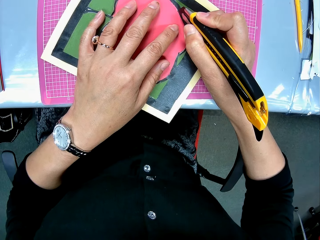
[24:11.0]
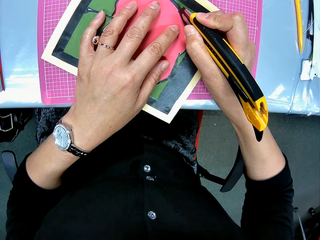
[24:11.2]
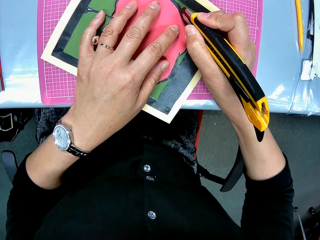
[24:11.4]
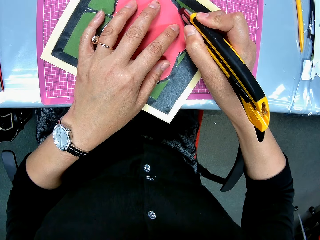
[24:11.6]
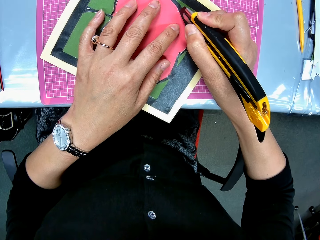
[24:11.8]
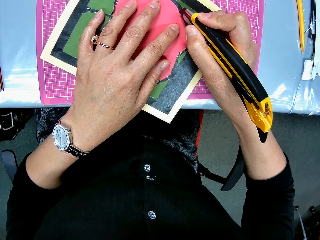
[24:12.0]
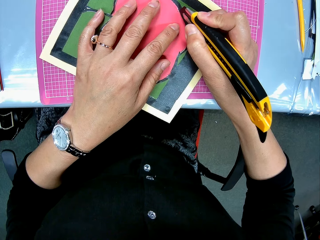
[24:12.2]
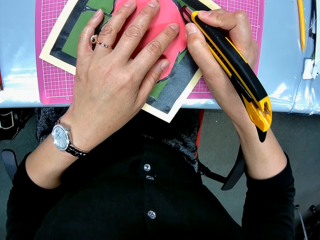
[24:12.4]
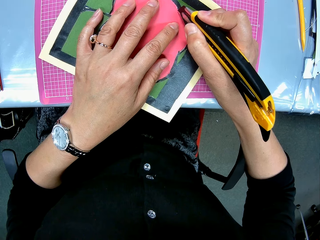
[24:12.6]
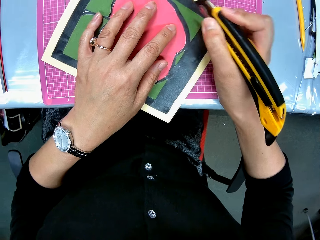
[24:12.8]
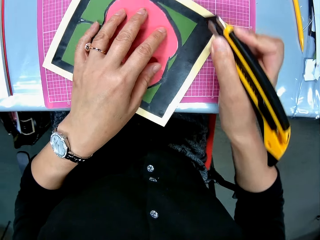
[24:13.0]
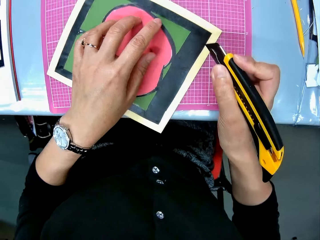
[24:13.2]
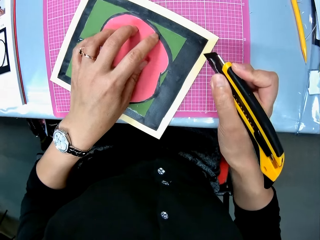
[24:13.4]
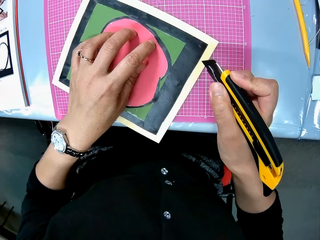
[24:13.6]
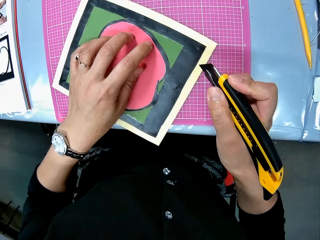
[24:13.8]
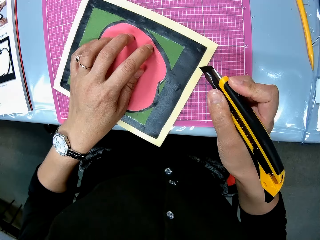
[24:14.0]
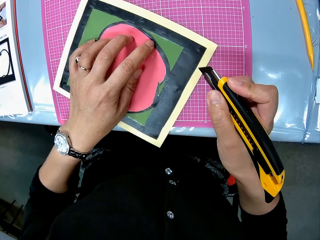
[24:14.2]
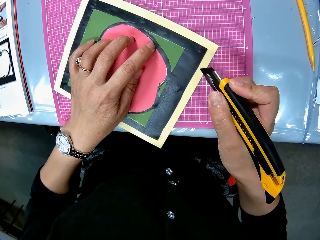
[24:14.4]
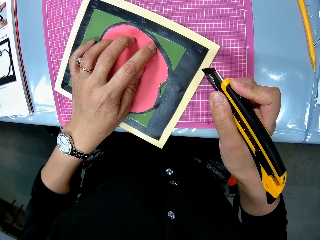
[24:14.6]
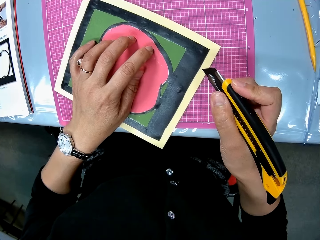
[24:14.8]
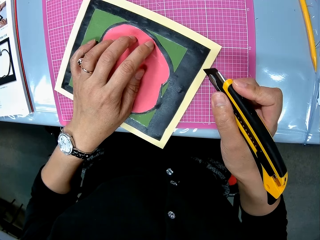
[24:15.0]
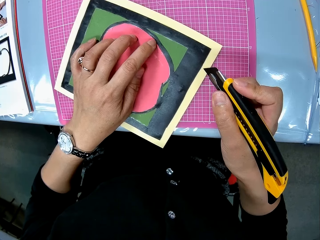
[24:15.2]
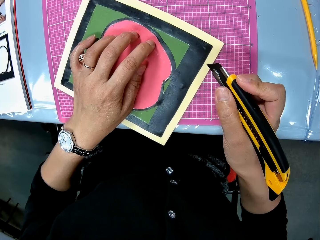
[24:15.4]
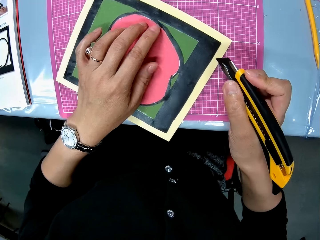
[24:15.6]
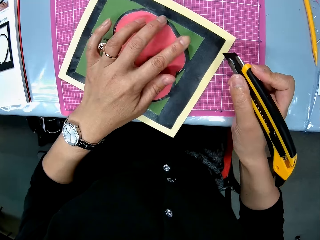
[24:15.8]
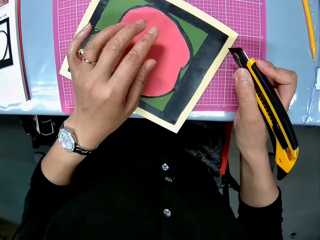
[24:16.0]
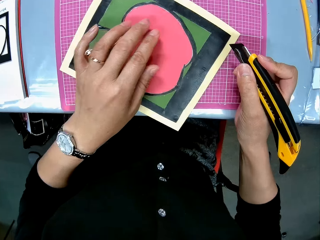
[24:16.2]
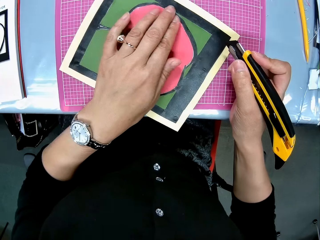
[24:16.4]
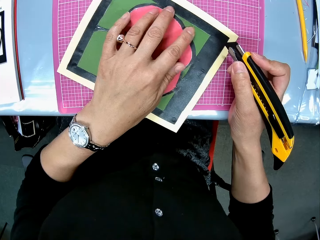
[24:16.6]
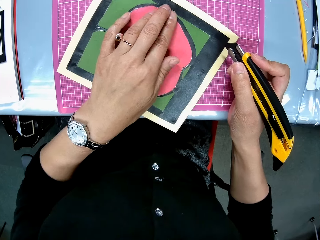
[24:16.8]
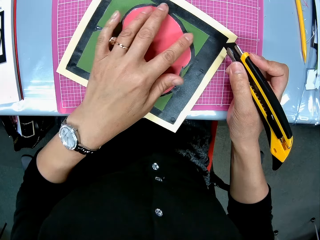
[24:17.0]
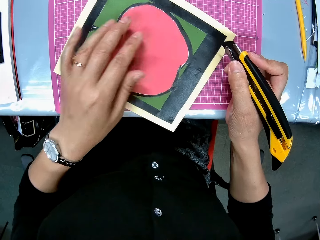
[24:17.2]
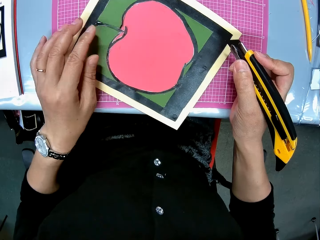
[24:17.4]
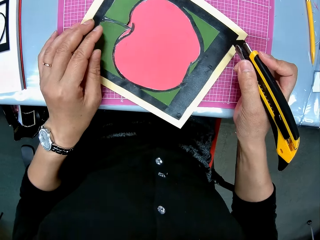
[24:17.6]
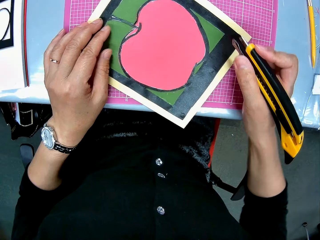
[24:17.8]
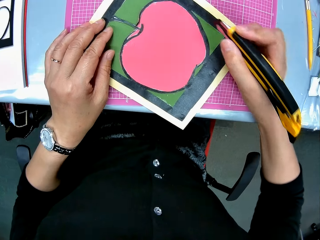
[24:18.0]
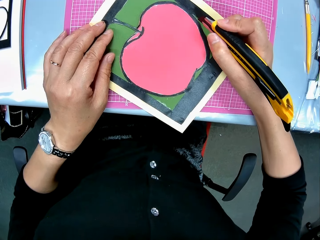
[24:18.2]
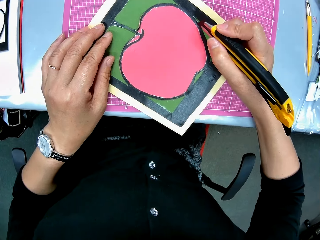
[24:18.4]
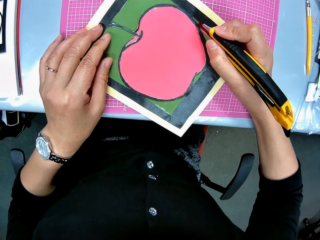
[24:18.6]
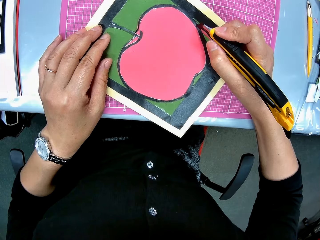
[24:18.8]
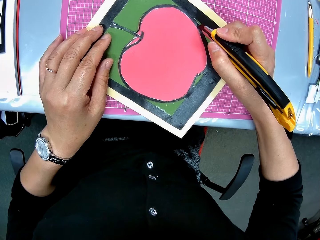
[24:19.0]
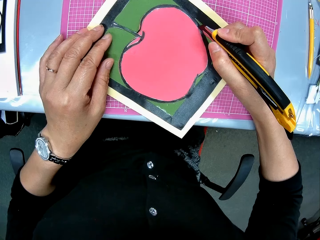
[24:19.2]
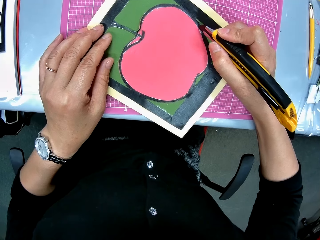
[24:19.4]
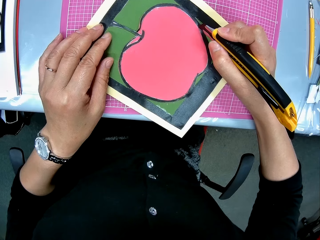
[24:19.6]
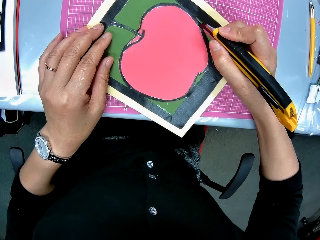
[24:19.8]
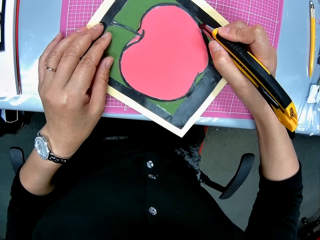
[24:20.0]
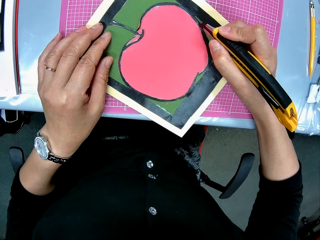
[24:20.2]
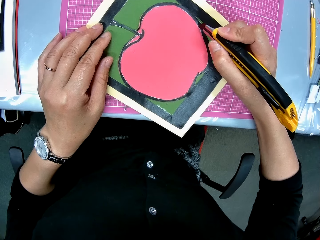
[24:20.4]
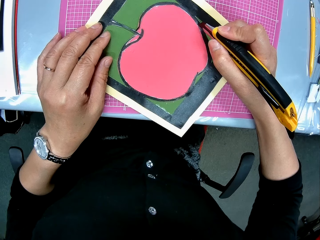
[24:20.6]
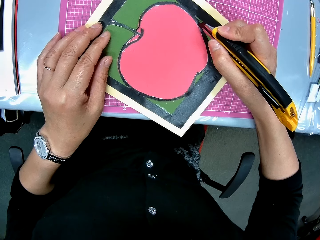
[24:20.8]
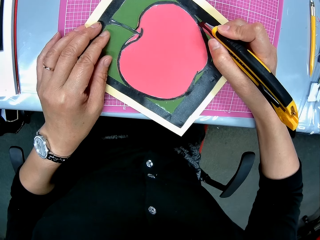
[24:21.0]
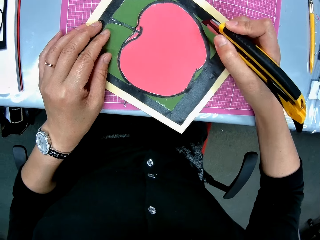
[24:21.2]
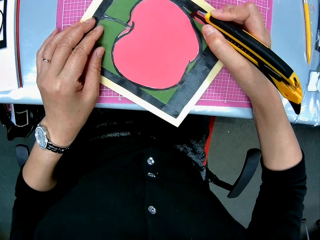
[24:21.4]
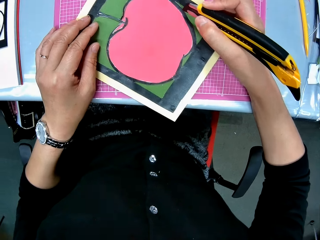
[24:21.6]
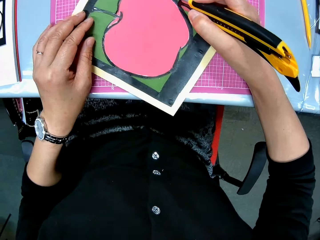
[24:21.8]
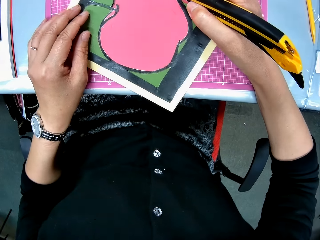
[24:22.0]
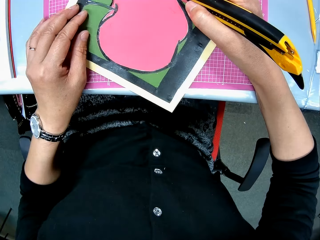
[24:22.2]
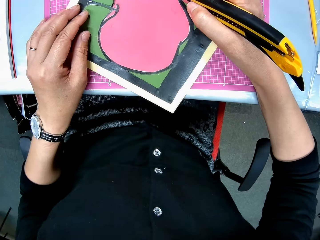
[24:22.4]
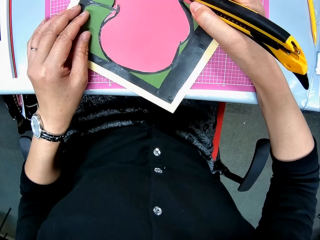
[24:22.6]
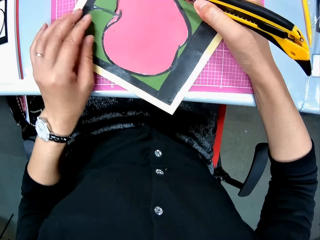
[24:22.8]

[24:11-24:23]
The camera wearer touches the surface of the cardboard or apple drawing with her left hand. She draws the apple with a pen. She gently cuts the cardboard paper with the first craft knife.

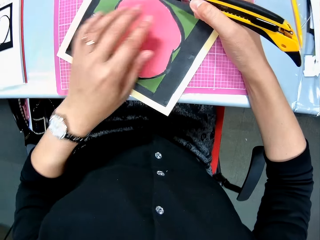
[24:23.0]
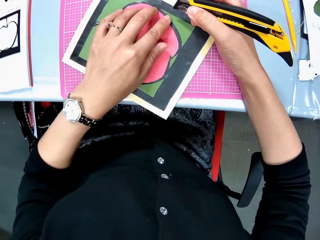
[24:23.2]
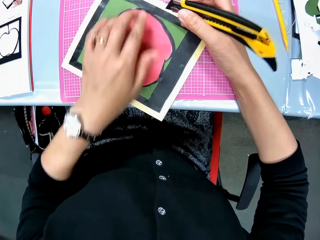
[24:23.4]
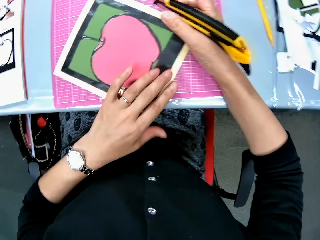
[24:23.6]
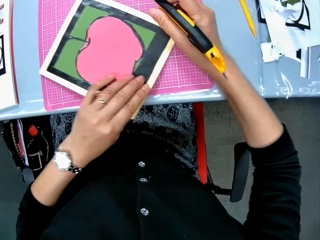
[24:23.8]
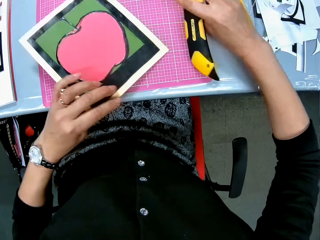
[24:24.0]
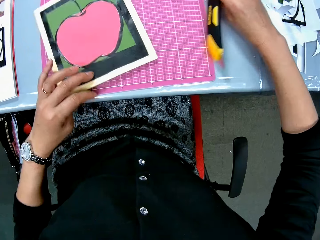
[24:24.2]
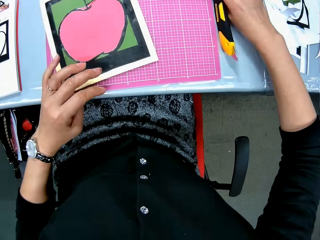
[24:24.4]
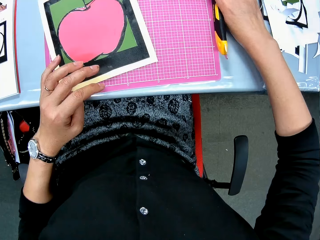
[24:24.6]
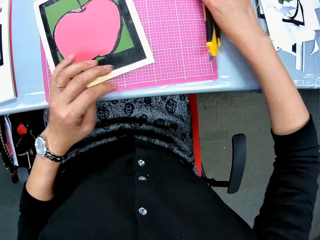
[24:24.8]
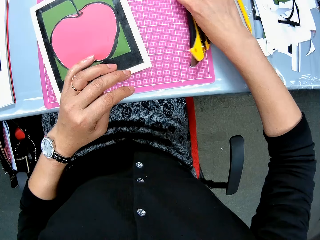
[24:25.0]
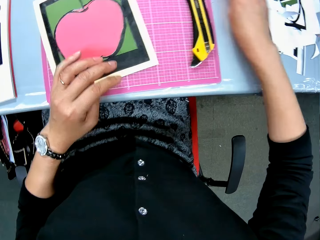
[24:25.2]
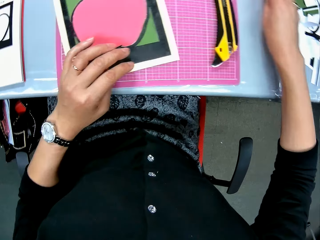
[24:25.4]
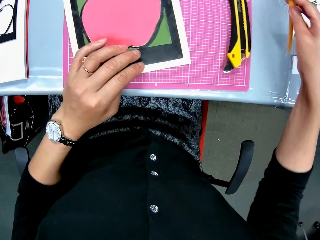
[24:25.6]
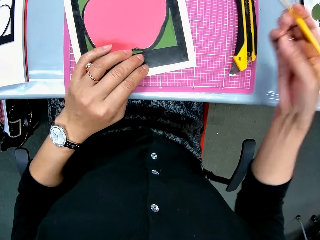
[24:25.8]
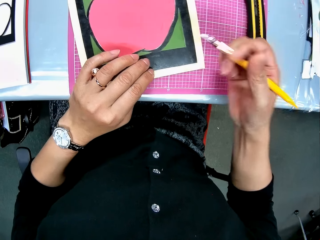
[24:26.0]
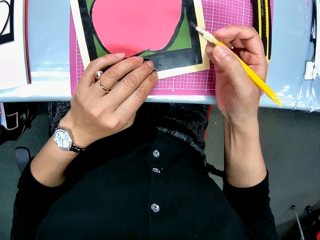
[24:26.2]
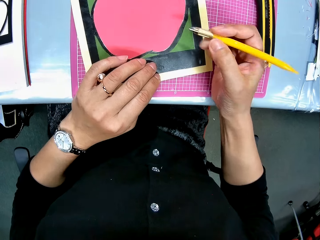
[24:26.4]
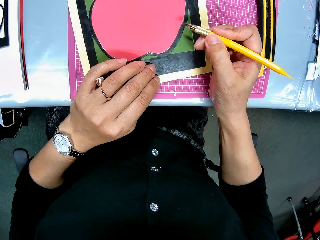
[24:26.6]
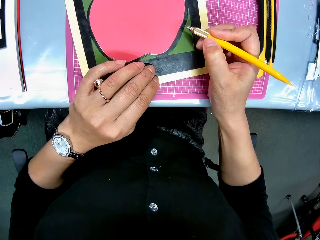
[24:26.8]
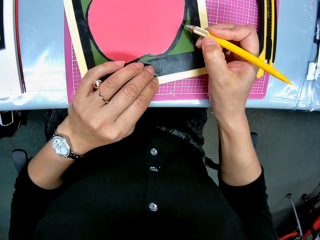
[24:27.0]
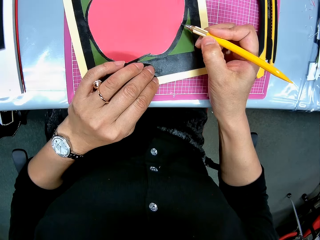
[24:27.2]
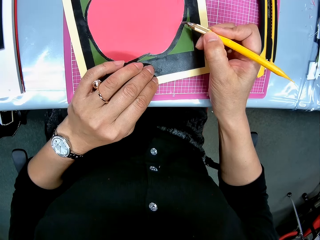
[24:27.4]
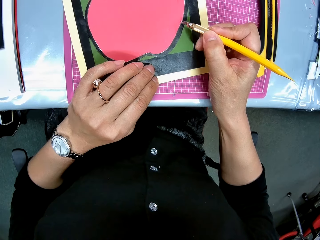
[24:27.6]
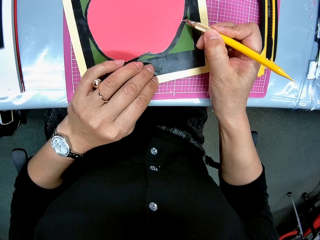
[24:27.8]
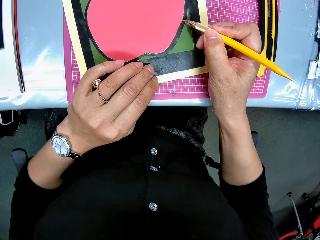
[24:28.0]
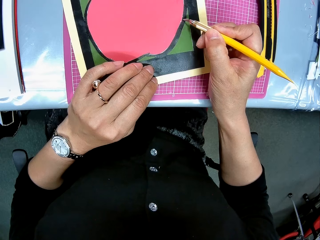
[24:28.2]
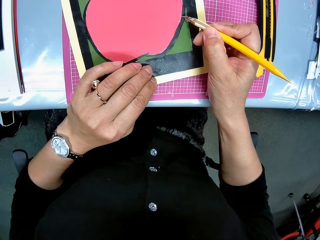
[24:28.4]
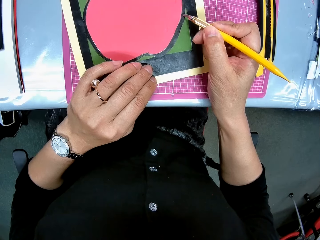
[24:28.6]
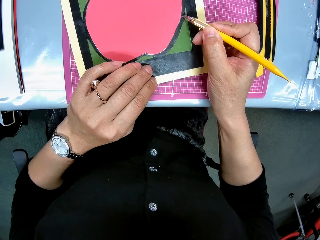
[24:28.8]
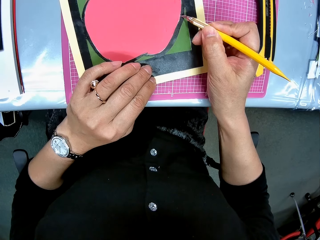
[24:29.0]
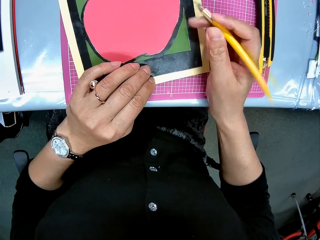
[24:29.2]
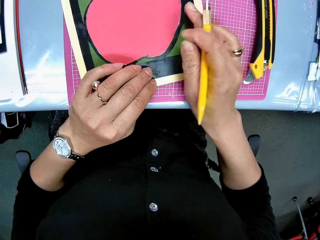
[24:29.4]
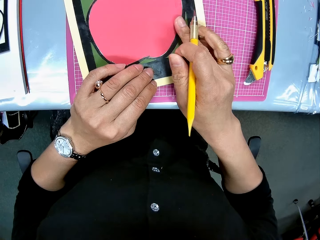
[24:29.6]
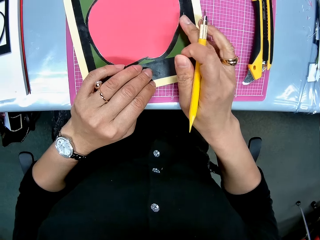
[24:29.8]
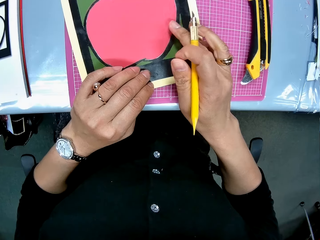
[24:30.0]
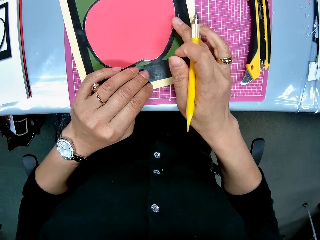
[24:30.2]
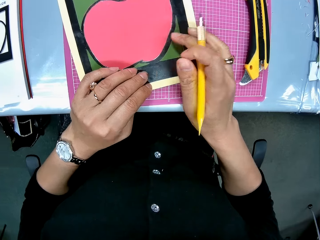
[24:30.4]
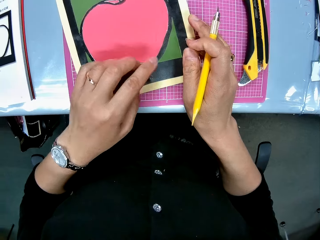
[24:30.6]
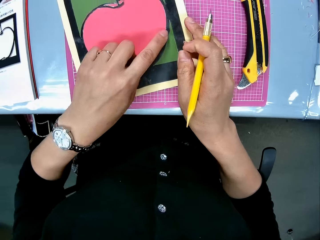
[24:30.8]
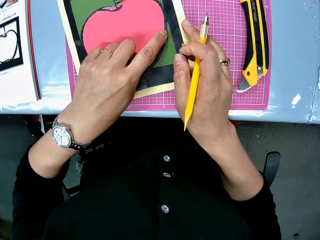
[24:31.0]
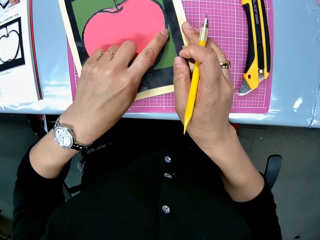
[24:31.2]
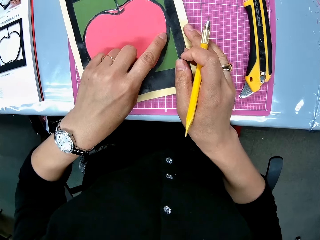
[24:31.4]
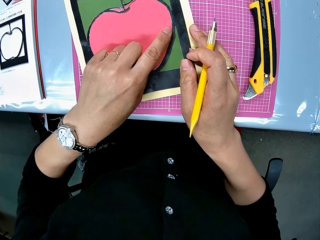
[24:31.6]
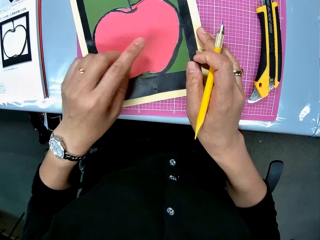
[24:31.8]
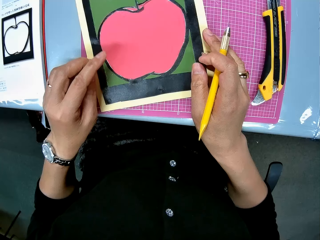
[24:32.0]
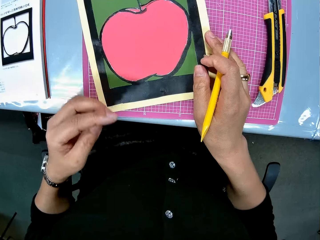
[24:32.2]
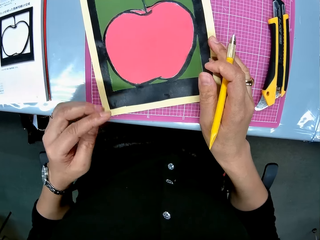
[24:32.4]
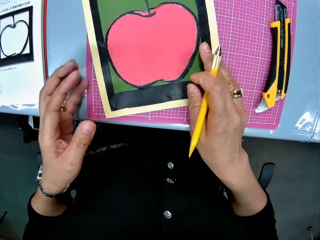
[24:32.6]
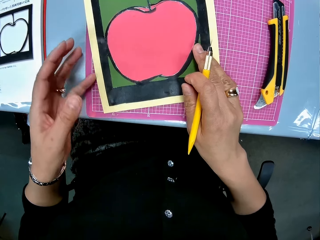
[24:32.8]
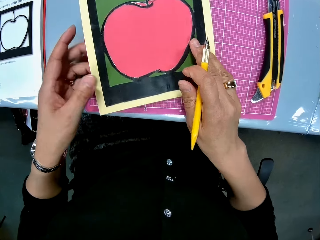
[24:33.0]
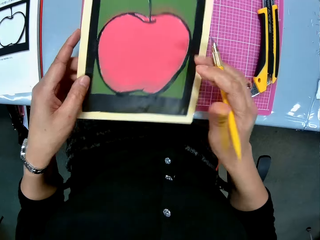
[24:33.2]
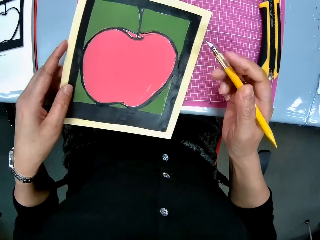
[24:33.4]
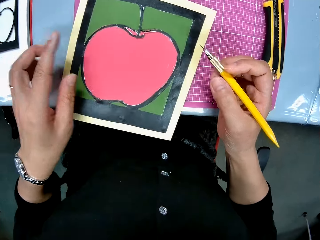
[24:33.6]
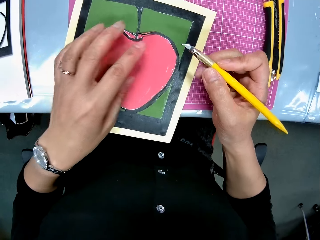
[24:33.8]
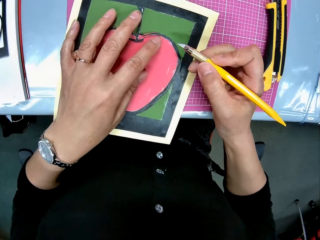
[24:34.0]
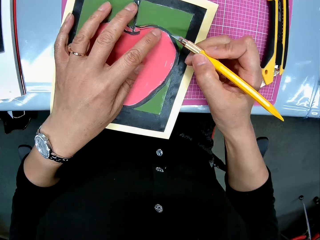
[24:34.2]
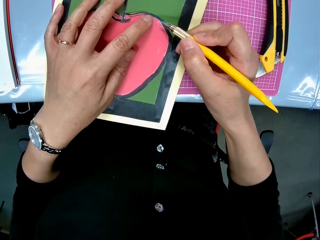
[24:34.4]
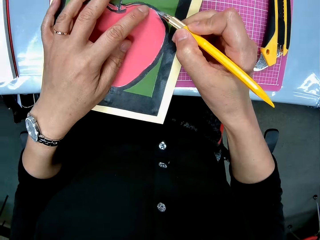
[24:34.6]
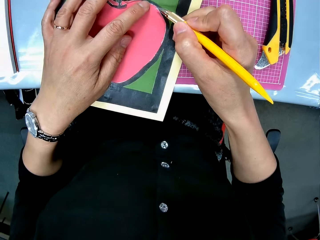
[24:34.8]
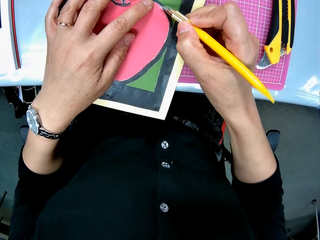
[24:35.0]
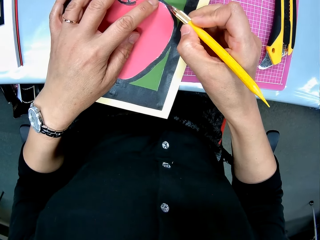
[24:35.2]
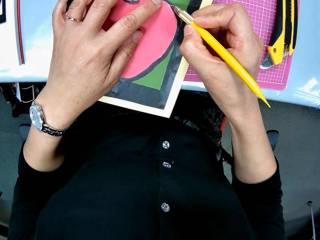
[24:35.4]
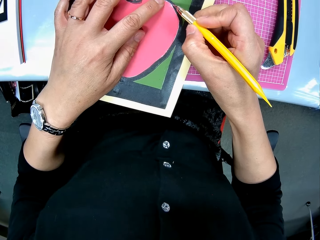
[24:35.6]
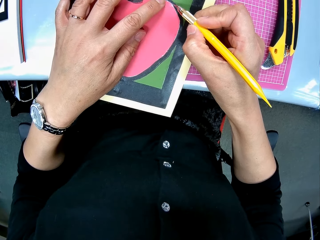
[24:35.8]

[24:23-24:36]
The camera wearer adjusts the cardboard on the table and drops the first craft knife on the table. They pick up the second craft knife from the table. They draw the apple with the pen. They place the craft knife on the cardboard paper. They wipe the surface of the cardboard with both hands. They touch the drawing. They hold the drawing in hand. They adjust the cardboard on the table. They draw the apple with the pen.
